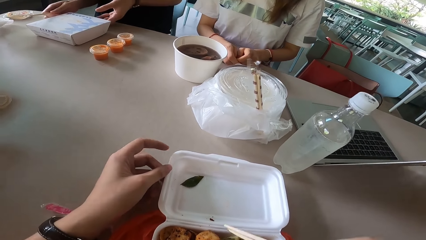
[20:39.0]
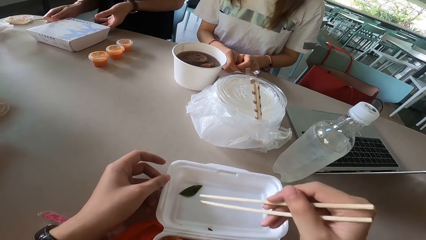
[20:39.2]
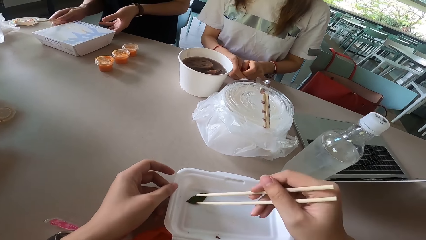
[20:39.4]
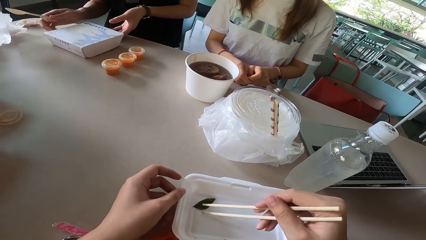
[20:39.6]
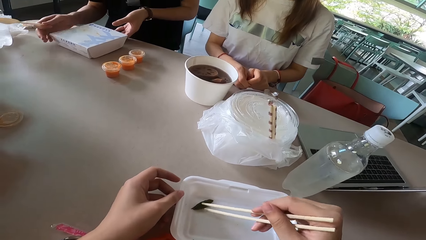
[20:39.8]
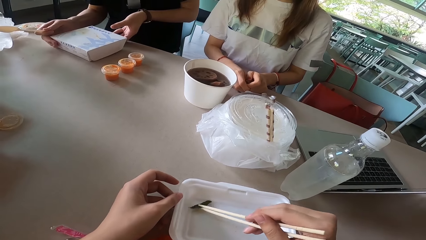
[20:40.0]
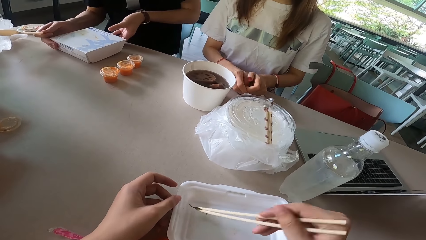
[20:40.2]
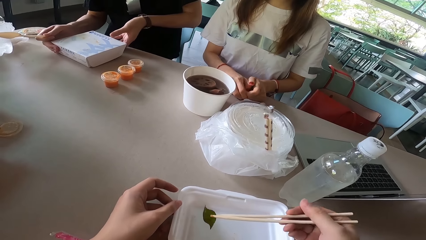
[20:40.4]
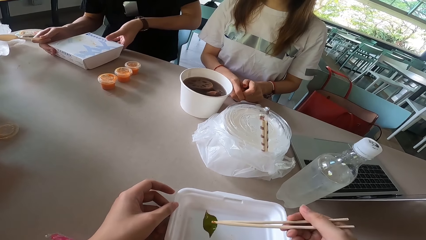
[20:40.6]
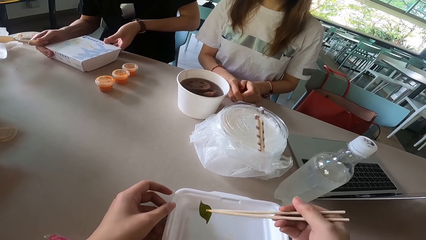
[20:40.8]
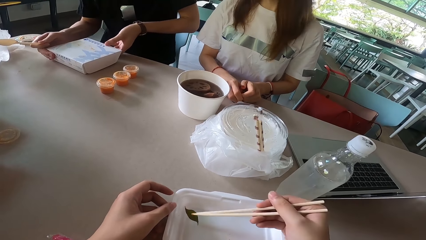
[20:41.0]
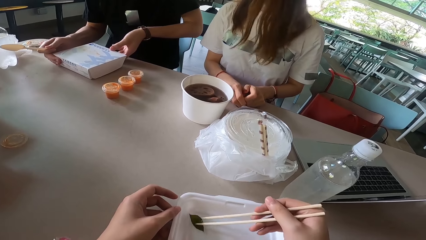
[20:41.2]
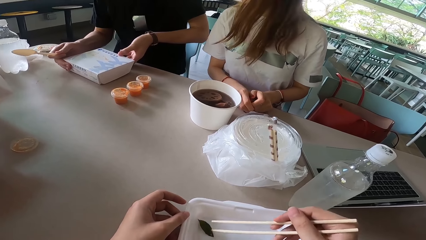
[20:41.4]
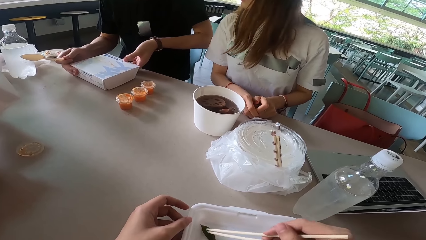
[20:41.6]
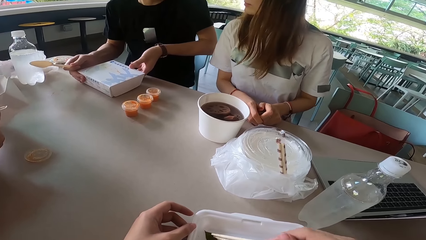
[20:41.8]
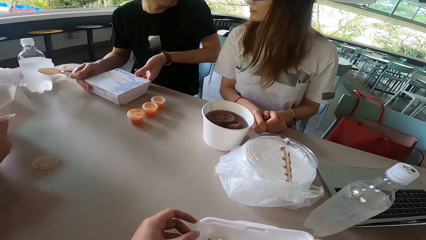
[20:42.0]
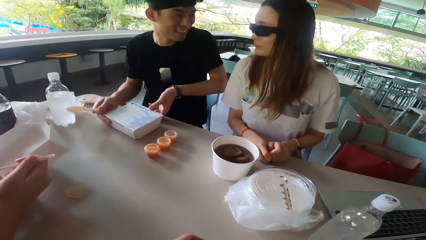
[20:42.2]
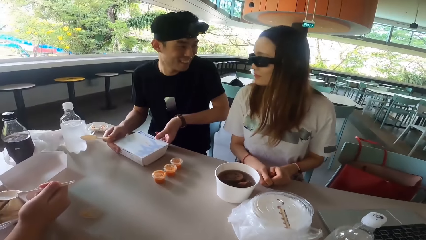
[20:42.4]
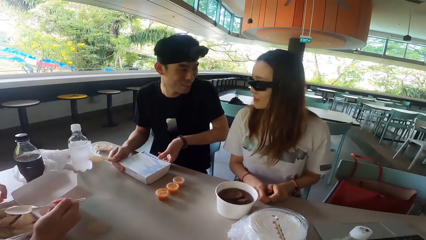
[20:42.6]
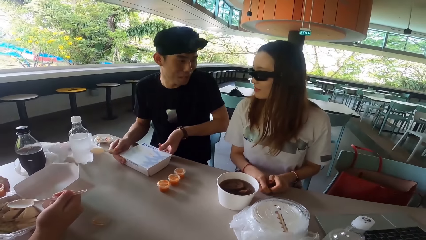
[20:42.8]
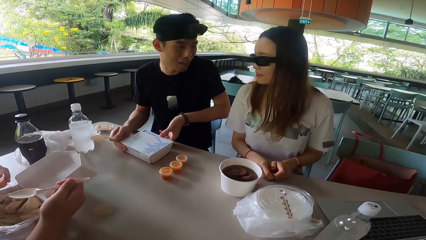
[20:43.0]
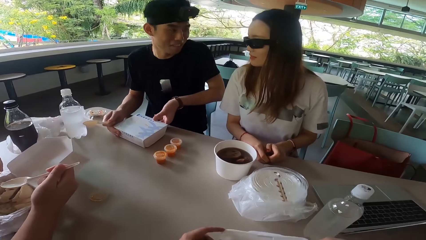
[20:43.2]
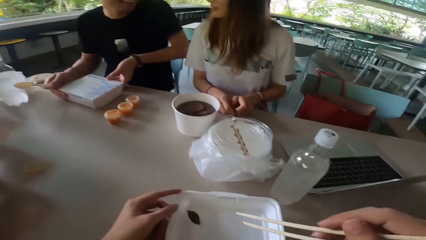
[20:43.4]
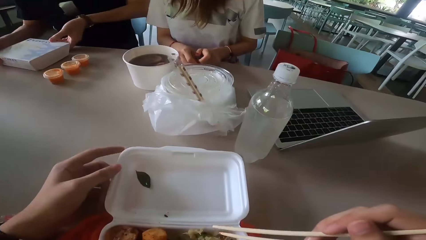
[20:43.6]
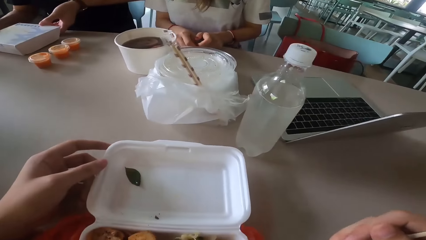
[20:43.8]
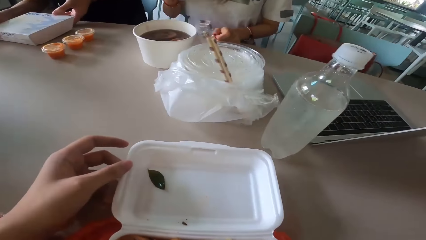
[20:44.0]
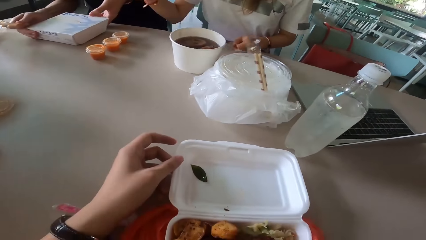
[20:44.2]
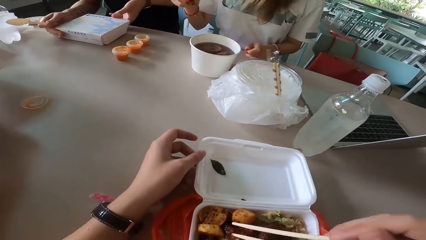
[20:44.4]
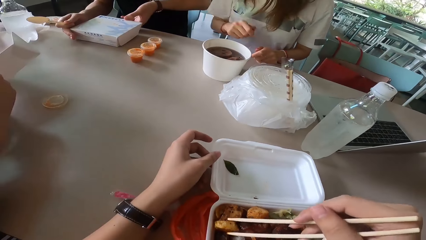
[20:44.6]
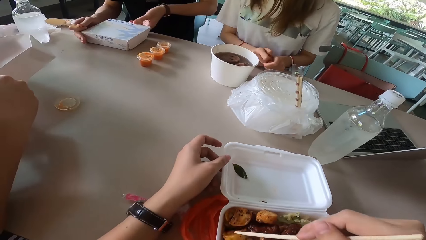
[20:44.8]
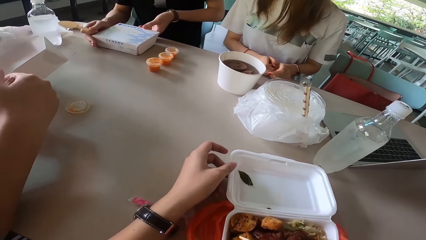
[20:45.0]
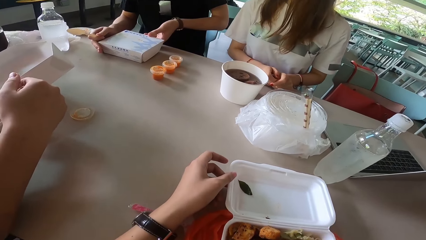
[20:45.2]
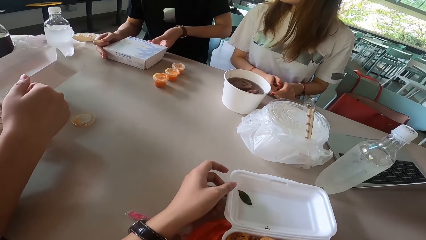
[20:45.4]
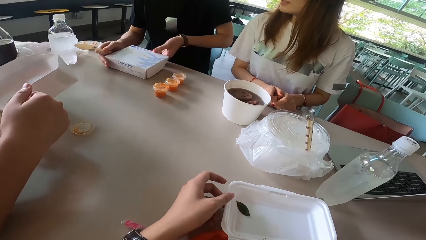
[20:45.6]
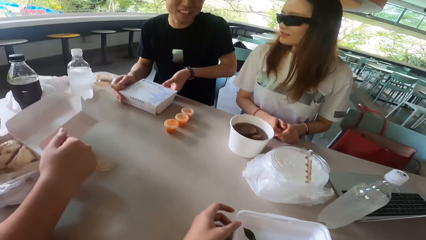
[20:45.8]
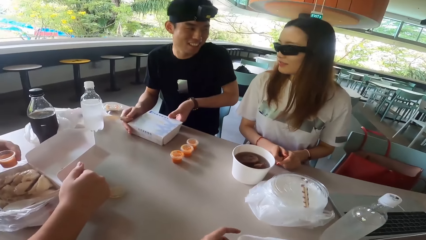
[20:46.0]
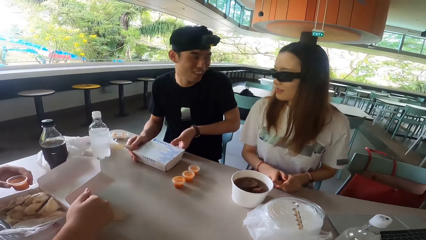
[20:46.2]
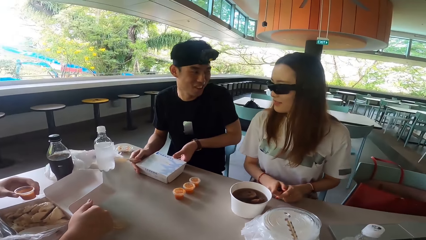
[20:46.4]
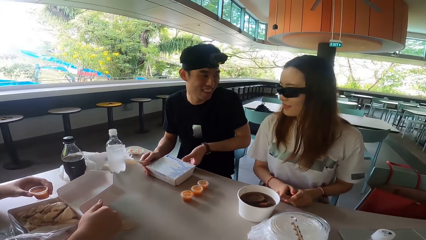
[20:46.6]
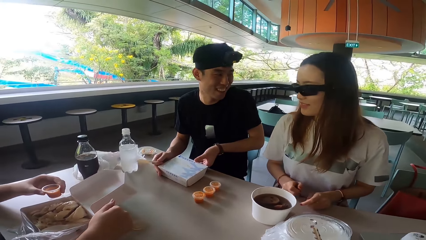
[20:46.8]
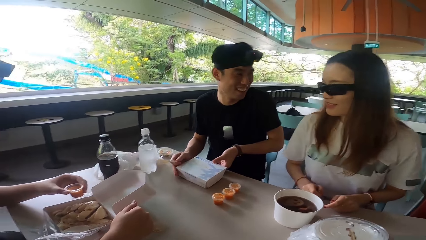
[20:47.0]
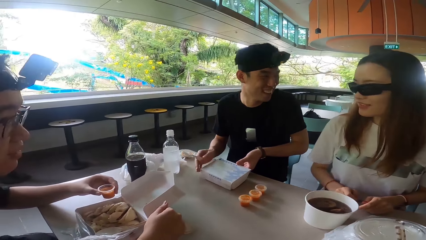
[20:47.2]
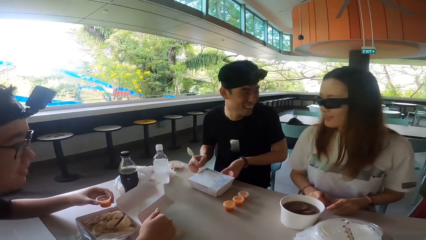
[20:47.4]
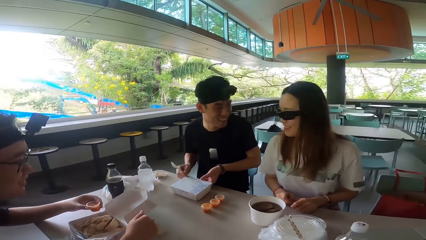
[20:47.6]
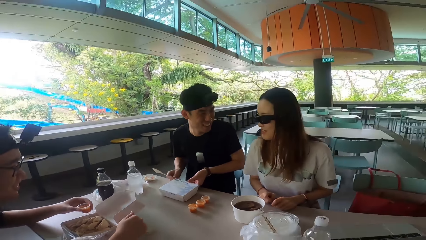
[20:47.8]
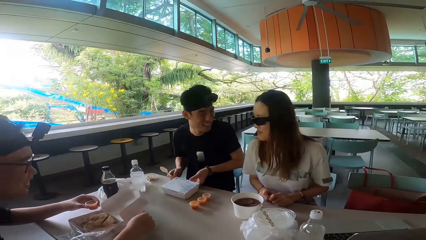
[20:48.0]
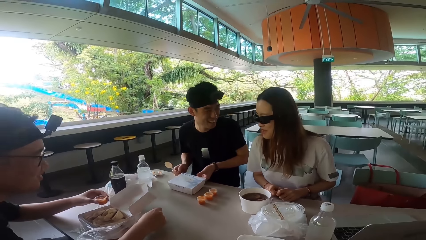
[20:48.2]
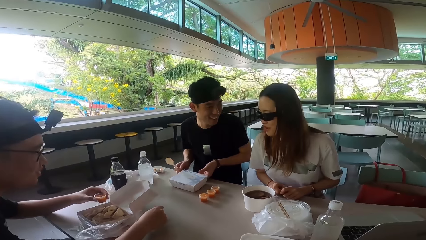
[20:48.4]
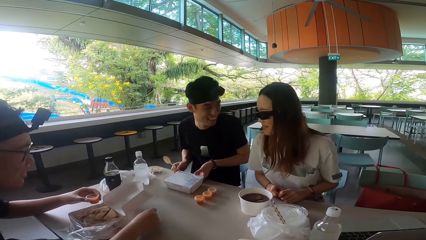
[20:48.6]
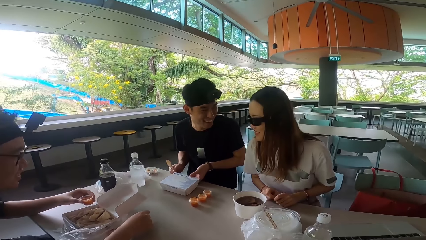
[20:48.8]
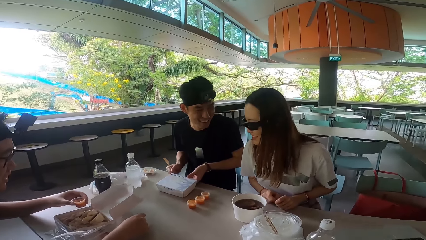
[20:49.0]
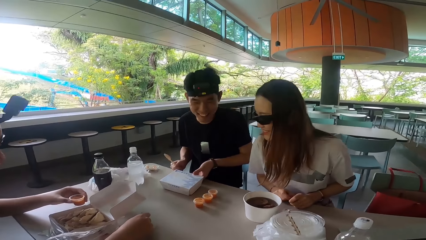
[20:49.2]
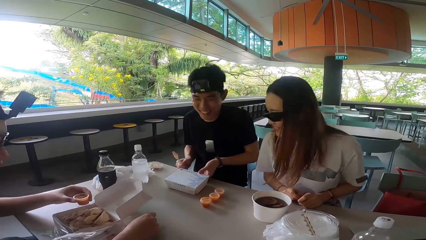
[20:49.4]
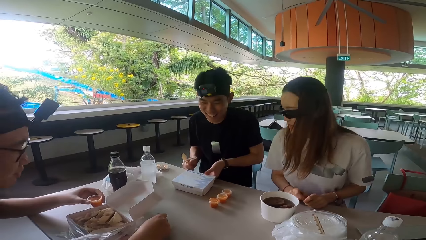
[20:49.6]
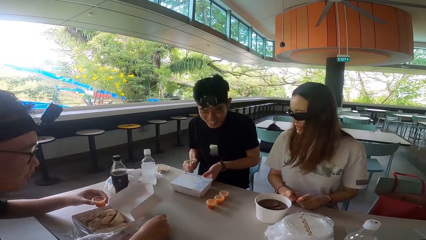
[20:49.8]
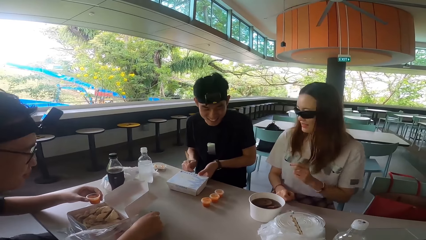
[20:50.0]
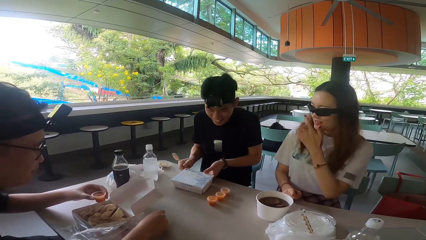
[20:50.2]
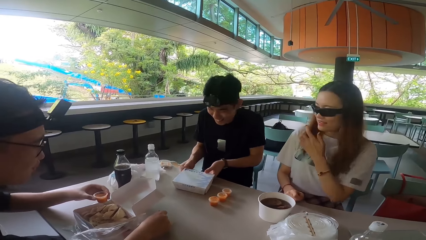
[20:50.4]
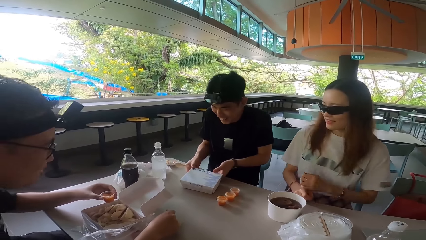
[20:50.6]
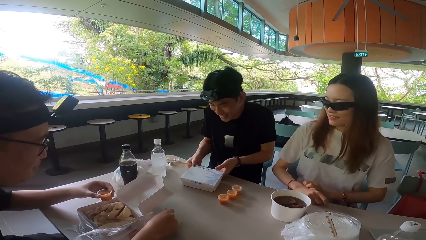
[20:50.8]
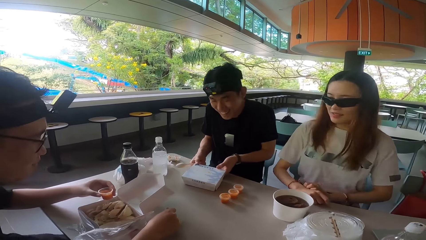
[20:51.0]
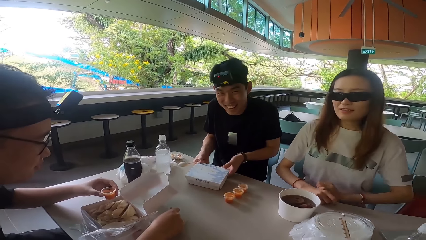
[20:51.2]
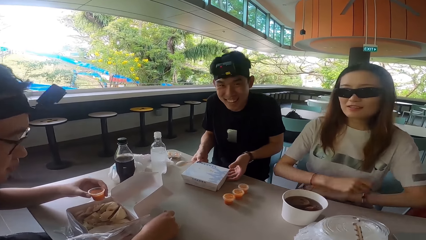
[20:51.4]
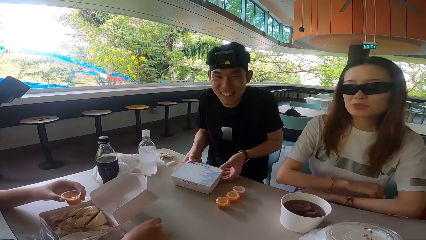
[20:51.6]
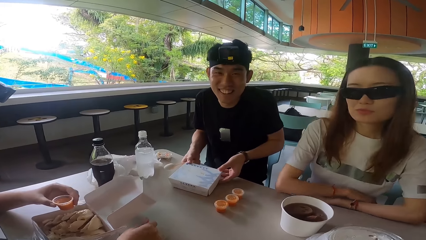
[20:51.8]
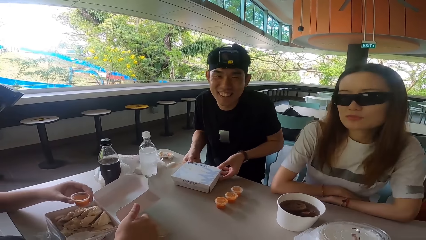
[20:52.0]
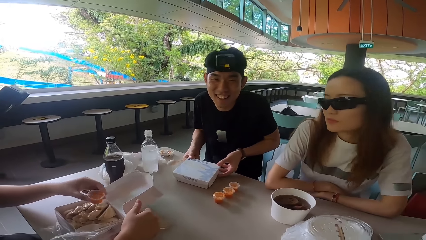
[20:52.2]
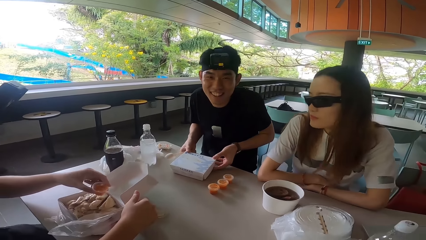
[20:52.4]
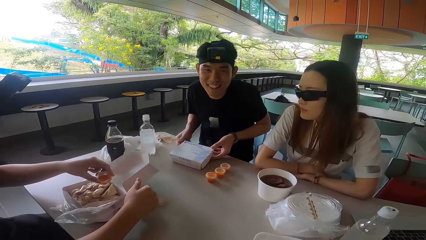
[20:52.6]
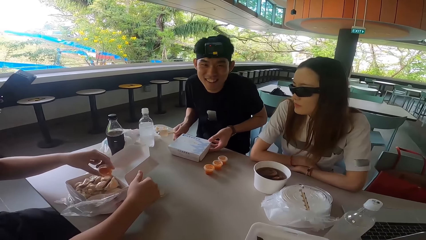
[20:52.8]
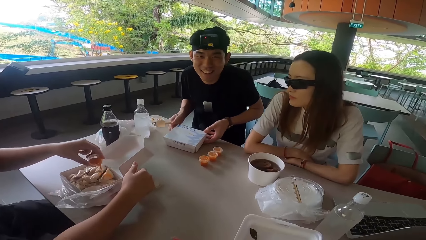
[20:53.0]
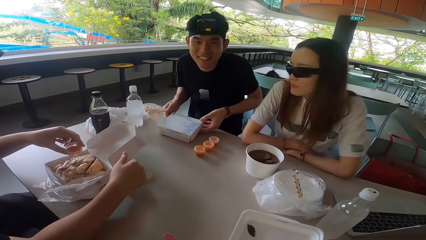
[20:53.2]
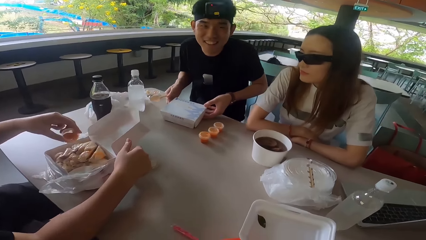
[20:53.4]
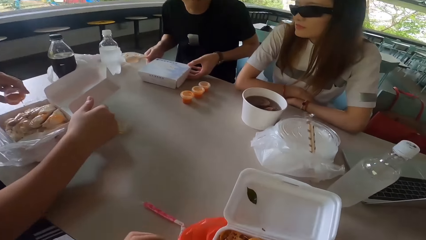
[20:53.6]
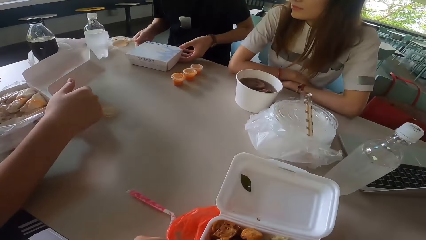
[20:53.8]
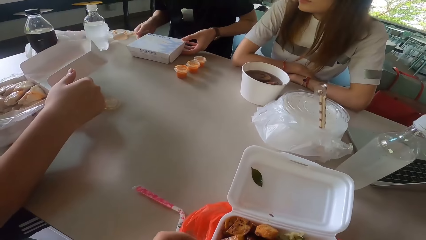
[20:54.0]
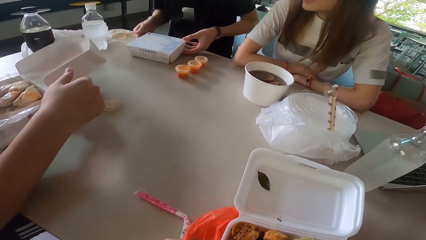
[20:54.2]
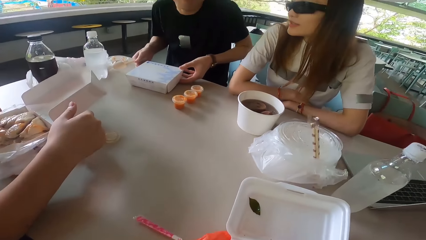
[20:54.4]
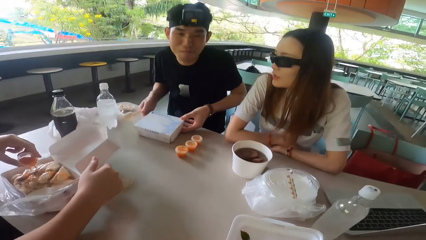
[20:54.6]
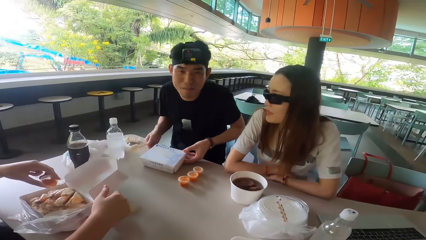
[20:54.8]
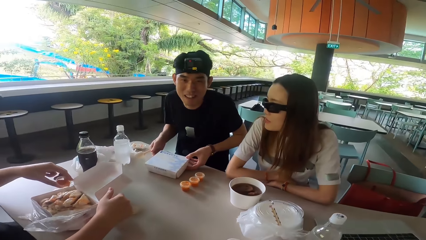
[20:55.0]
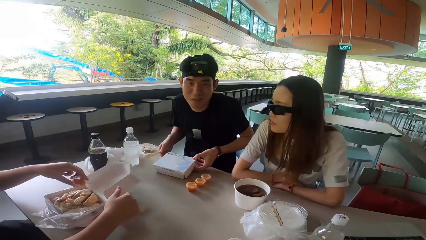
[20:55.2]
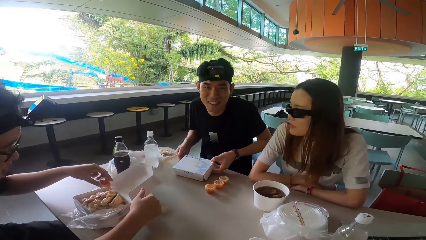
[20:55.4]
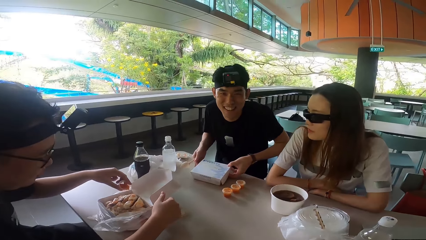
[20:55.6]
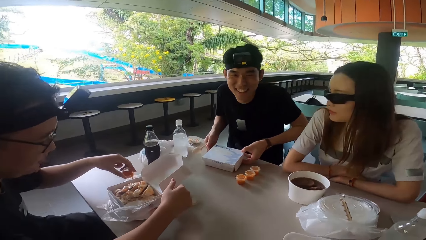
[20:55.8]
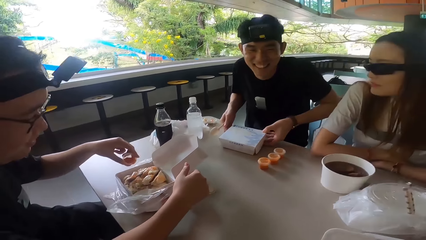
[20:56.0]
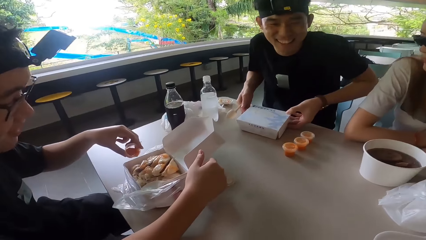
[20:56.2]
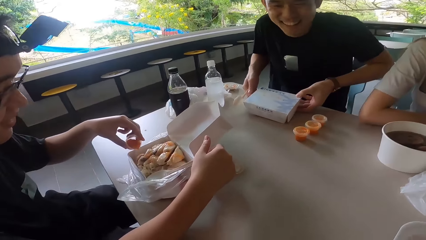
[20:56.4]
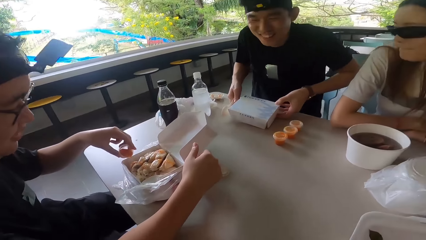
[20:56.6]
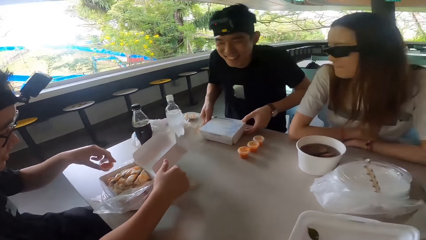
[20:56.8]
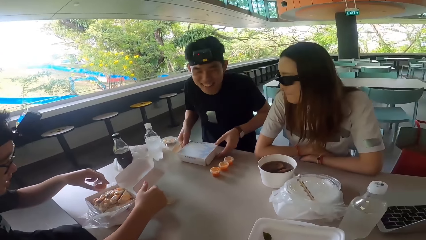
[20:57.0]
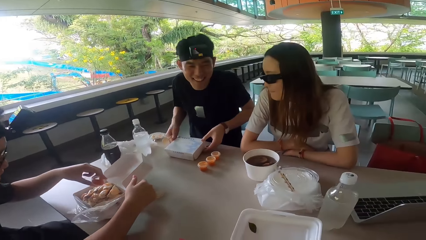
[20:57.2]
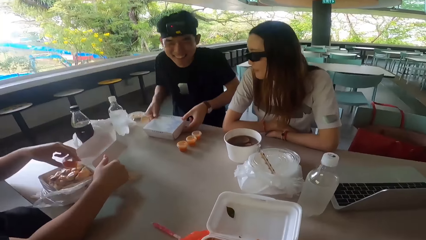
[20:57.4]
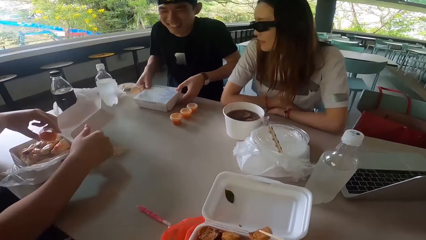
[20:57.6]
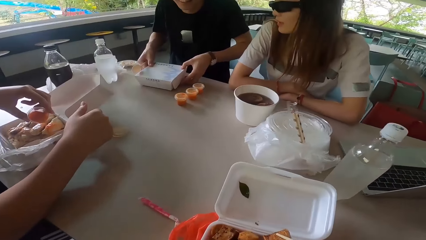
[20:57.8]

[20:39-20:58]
The camera wearer picks up the leaf with chopsticks. They hold the leaf with the chopsticks. They put a leaf on the lid. A man talks to a woman. The woman gestures with her hand. The man laughs. The man holds the spoon. The woman talks to the man. The woman gestures with her hand. Another man pours the sauce on the food. The first man talks to the camera wearer and laughs.
